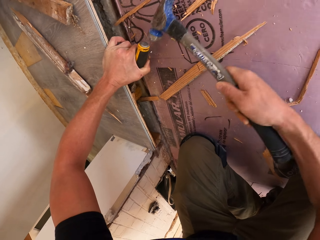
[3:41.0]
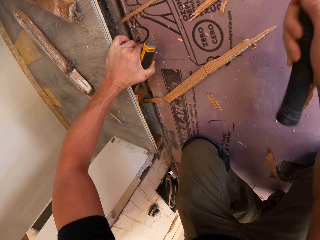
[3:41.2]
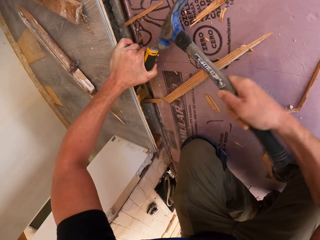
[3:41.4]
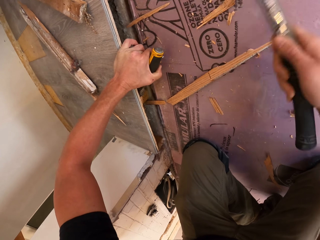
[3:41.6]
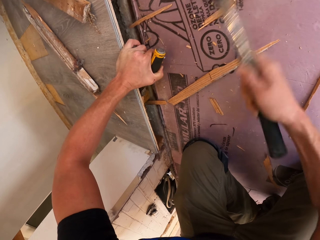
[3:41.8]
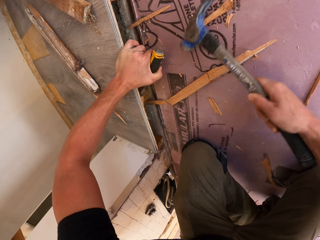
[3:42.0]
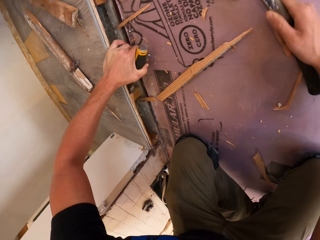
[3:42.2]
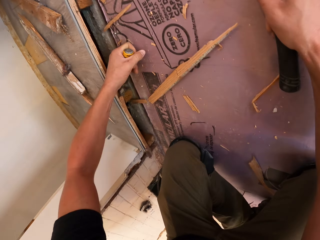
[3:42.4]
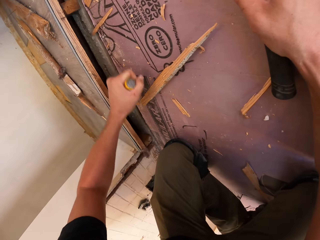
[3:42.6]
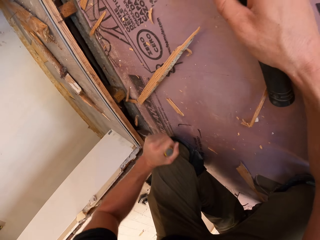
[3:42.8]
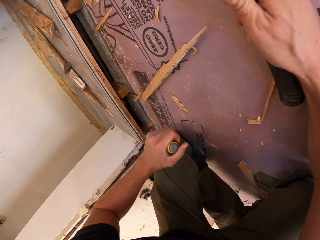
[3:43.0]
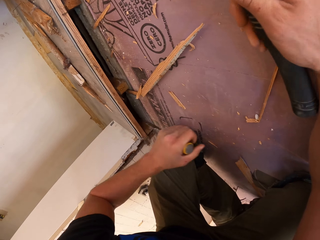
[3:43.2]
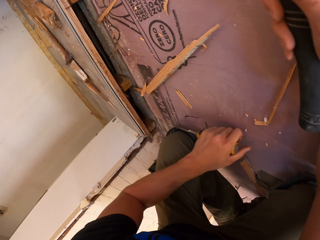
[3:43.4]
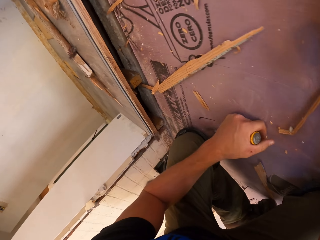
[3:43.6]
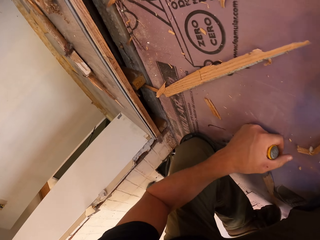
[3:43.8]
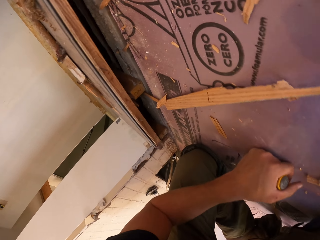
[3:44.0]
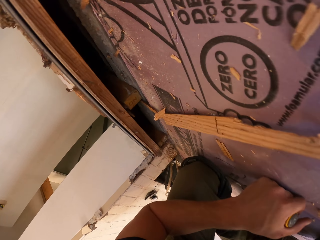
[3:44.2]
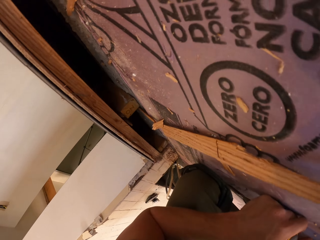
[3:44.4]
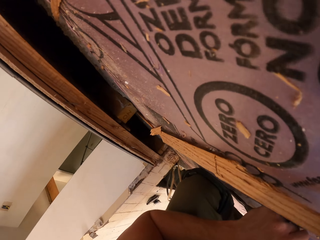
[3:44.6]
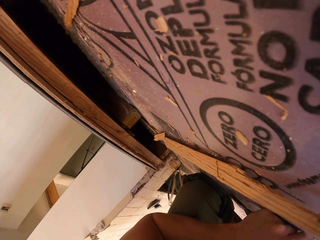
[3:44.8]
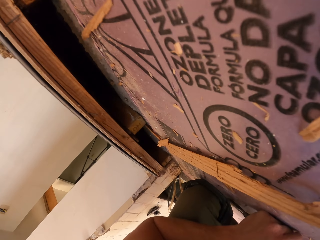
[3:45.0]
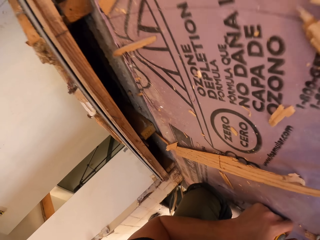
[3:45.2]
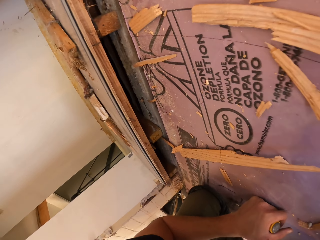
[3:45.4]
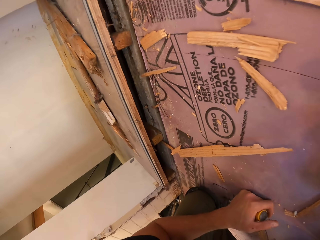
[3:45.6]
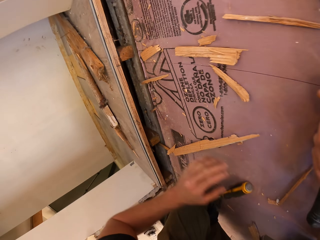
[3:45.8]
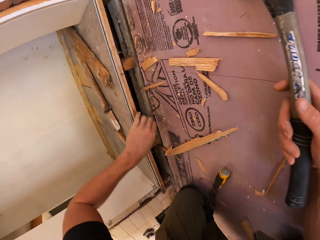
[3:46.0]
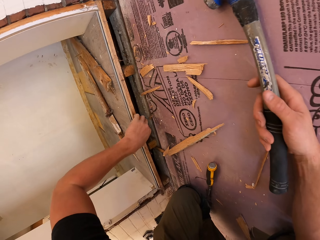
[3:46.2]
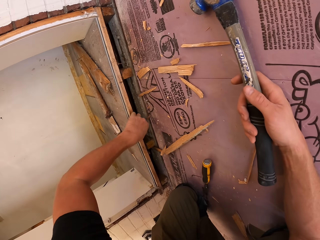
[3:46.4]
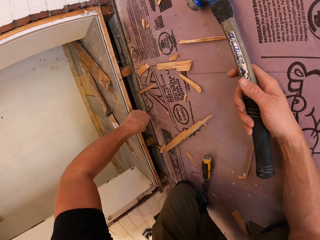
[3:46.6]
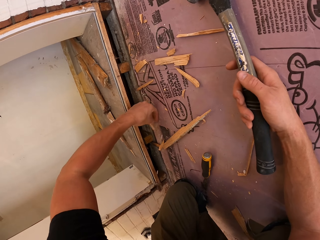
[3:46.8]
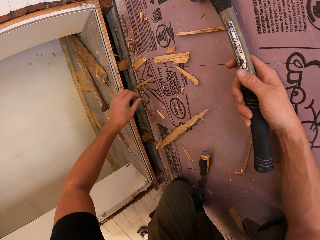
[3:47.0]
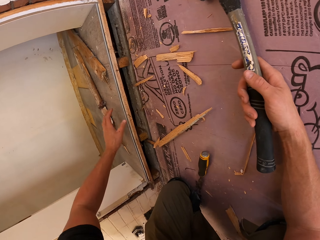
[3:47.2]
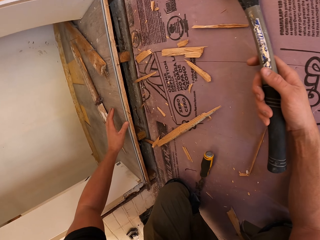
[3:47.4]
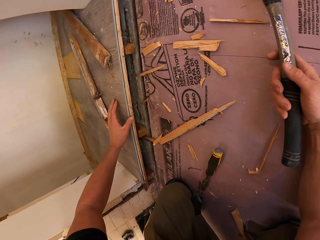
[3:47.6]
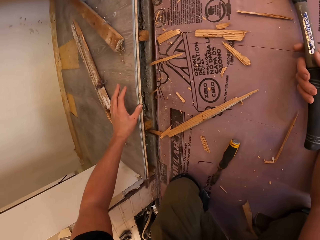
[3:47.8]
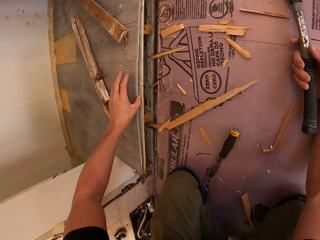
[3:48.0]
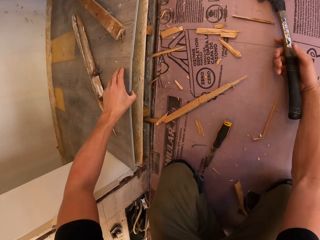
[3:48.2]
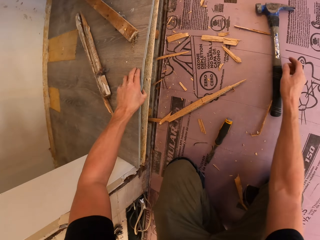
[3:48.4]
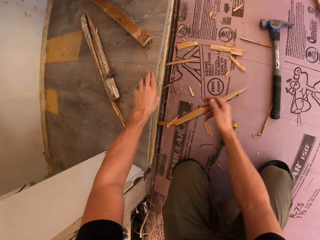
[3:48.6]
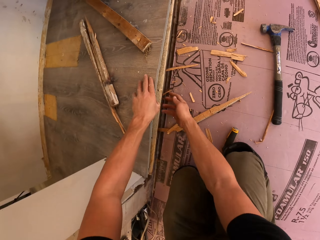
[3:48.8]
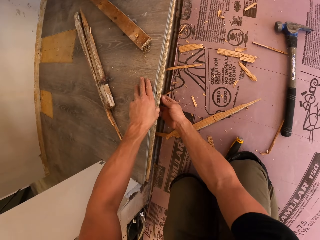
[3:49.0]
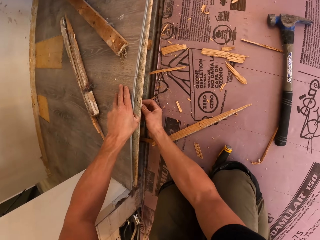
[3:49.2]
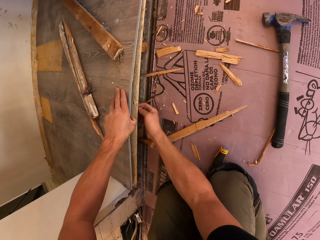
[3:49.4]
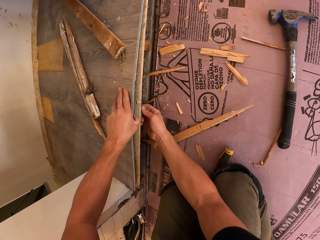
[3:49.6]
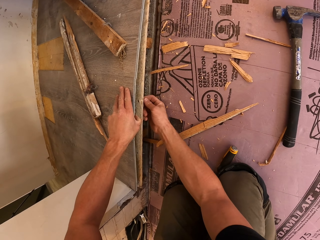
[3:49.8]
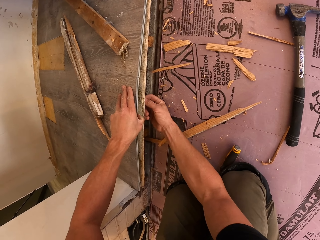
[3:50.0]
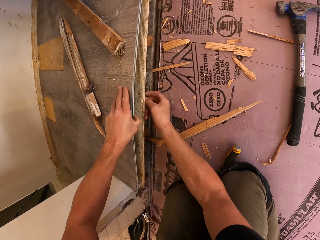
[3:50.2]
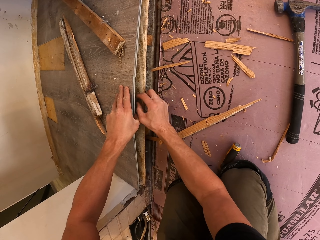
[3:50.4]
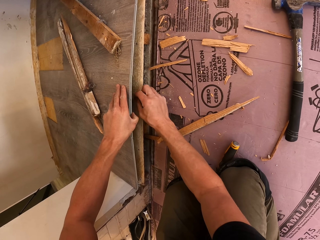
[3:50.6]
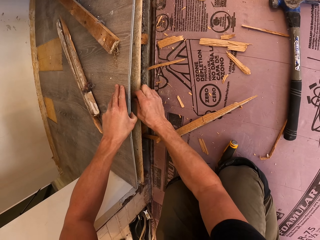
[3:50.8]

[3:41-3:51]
The camera wearer pulls the wood with the chisel tool. He examines the hole. He pulls the wood with his hand. He puts the wood on the floor. He holds the floor. He pulls his hand off the hammer. He lifts the wooden carpet.

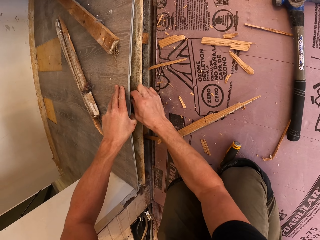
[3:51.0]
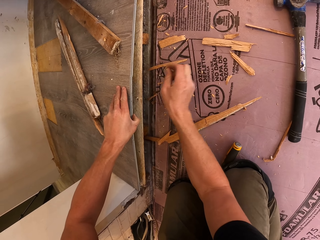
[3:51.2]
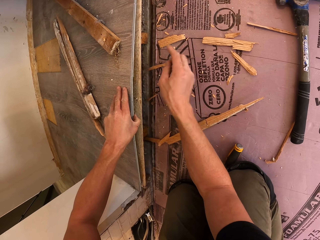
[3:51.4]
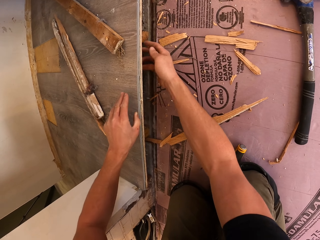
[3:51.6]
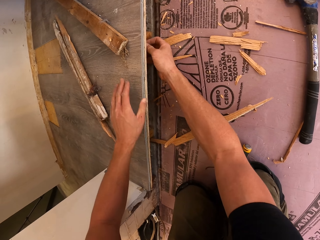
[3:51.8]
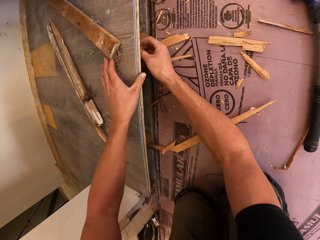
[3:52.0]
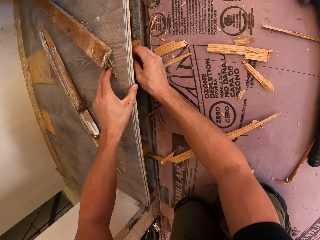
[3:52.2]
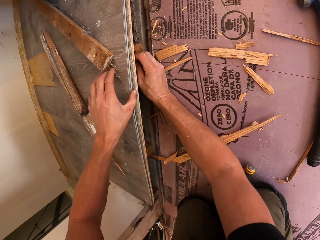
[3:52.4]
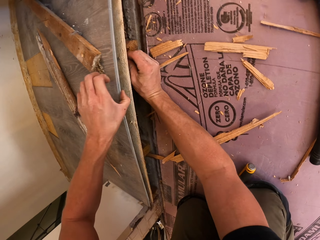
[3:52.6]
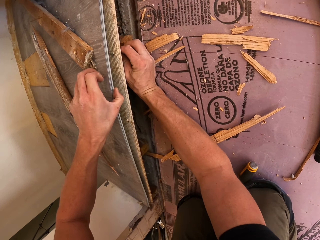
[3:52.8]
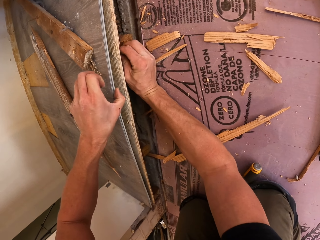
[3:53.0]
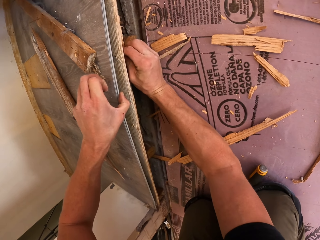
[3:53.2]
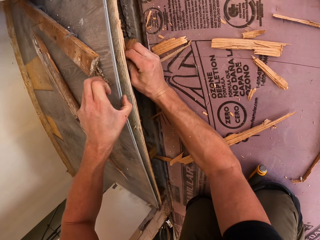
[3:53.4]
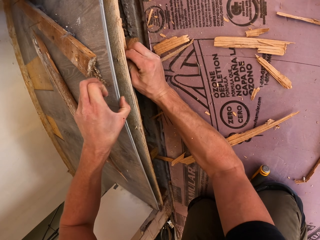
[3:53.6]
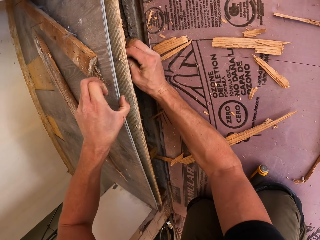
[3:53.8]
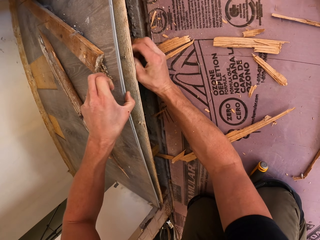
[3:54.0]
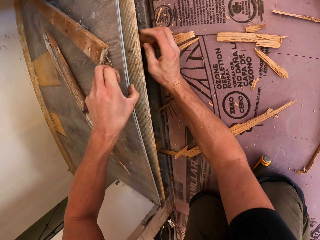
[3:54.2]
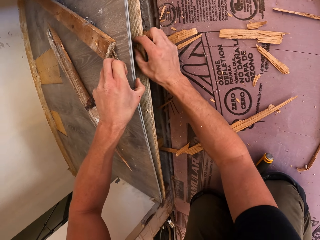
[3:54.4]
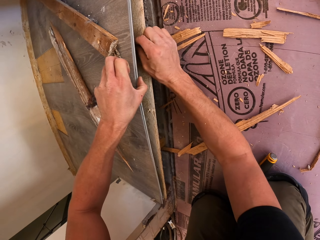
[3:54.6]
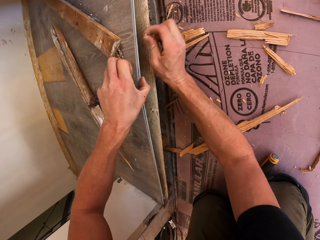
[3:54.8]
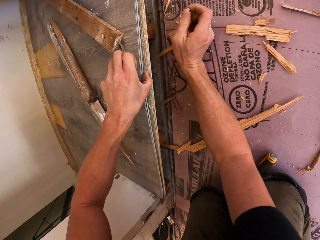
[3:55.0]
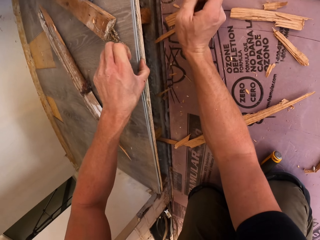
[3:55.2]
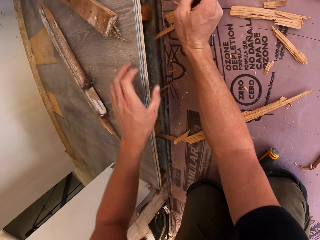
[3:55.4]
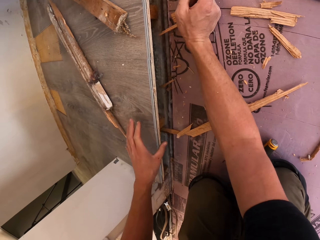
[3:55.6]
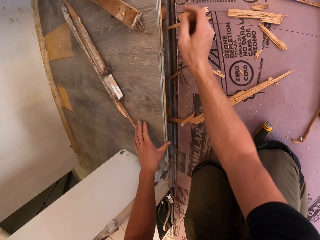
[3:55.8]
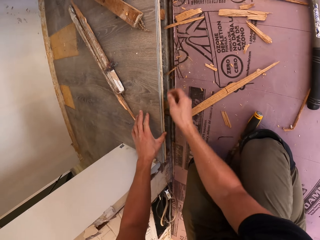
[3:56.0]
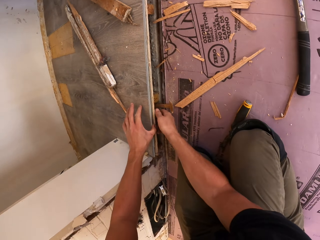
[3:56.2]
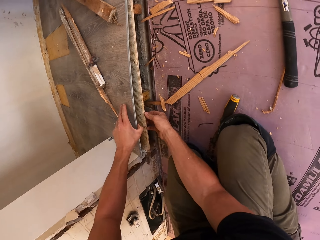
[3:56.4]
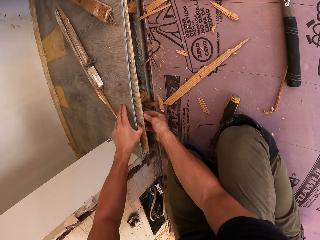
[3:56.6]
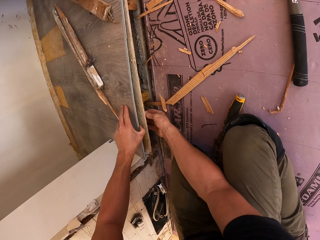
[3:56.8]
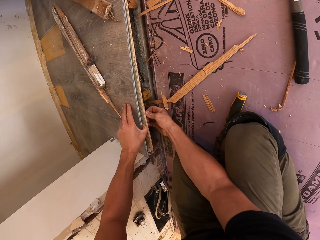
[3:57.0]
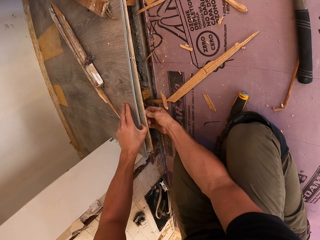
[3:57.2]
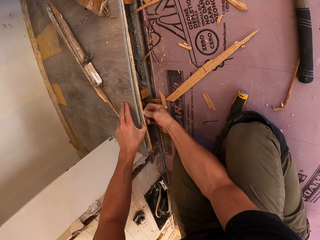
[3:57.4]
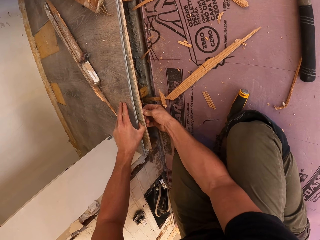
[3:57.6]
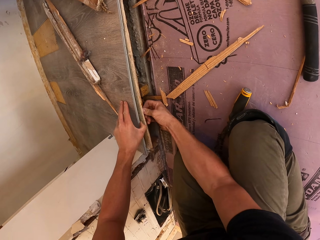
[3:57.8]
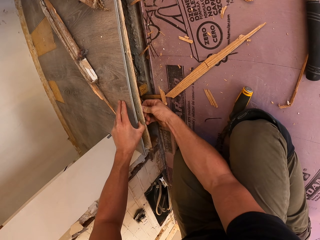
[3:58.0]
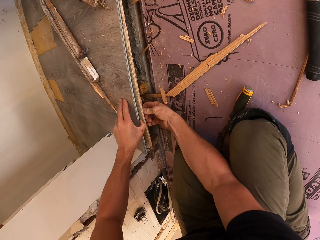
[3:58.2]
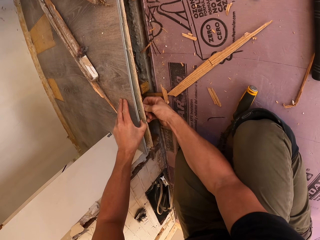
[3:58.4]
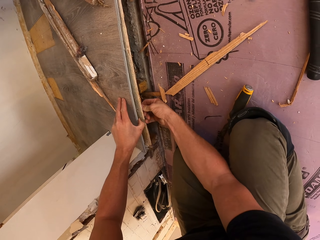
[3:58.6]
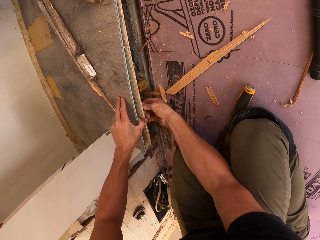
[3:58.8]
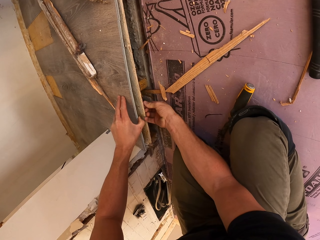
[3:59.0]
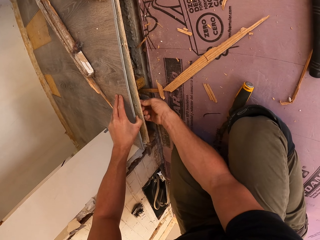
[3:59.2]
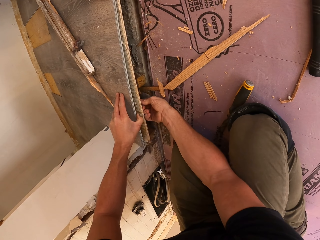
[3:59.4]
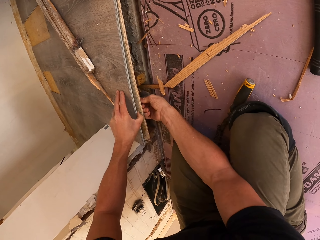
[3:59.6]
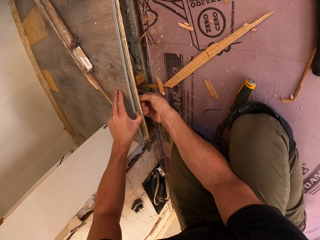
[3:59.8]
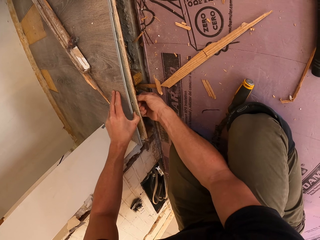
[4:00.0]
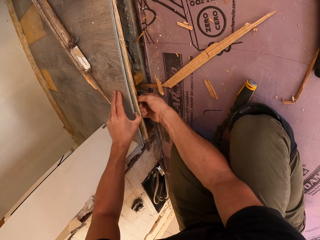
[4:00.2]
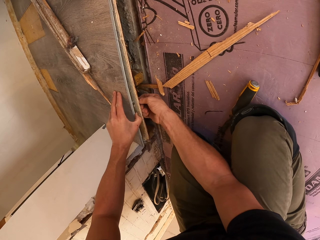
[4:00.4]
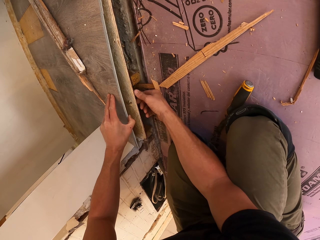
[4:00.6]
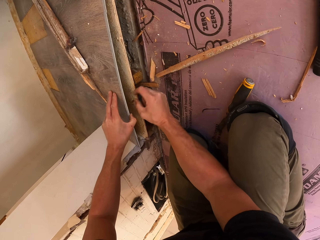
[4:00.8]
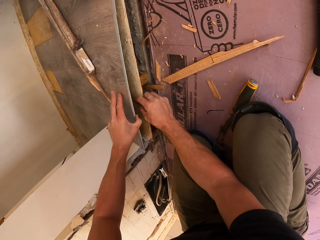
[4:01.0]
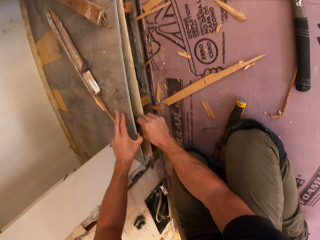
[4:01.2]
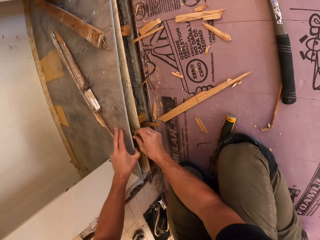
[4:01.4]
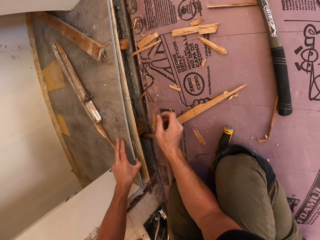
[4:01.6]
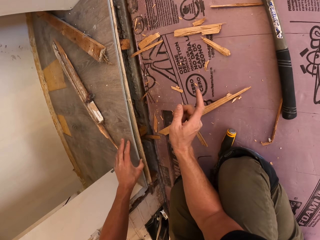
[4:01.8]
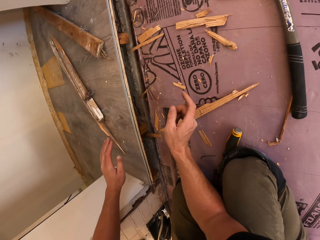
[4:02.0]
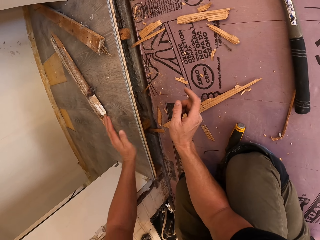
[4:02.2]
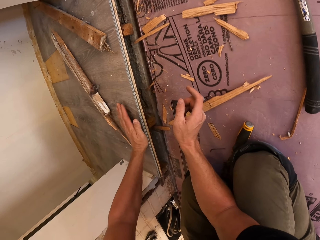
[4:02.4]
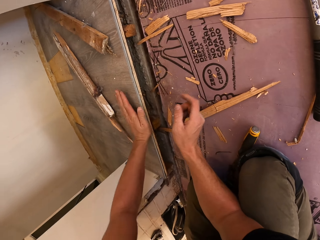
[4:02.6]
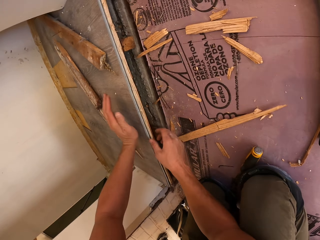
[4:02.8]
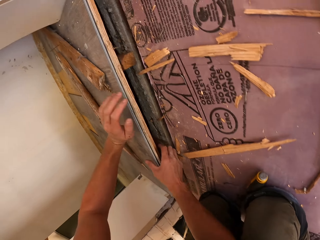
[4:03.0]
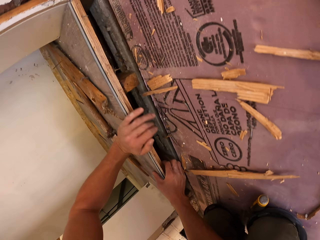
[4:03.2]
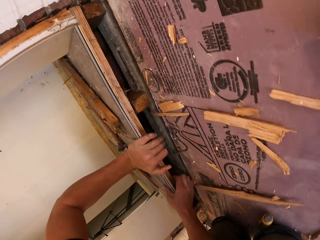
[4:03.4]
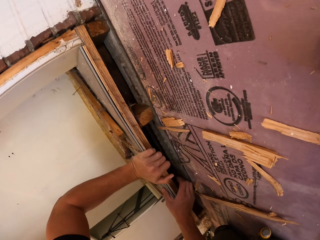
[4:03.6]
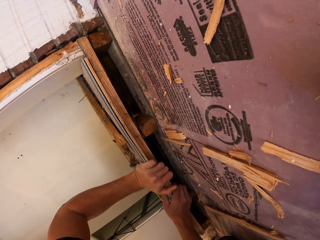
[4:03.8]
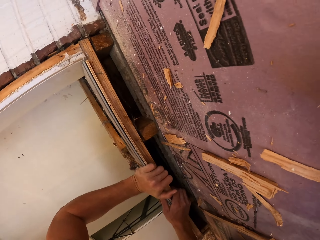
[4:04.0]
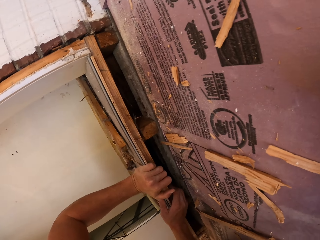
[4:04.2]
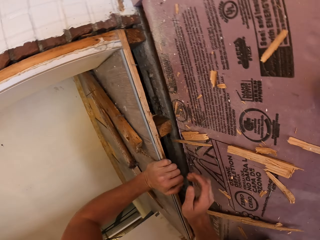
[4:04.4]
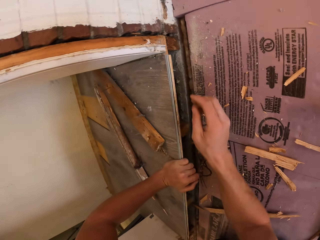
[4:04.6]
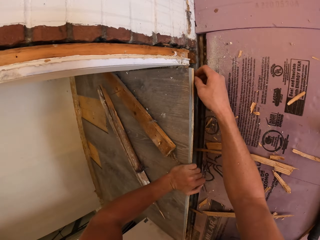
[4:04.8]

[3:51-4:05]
The camera wearer pulls out something. He holds something. He lifts the wooden carpet. He pulls something from the wood board. He pulls his hand off the wood board. He lifts the wooden carpet. He holds something. He pulls something from the wood board. He throws something on the floor. He presses the wooden carpet with his hands.
